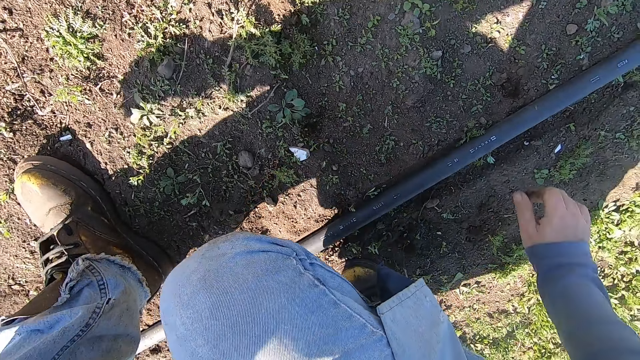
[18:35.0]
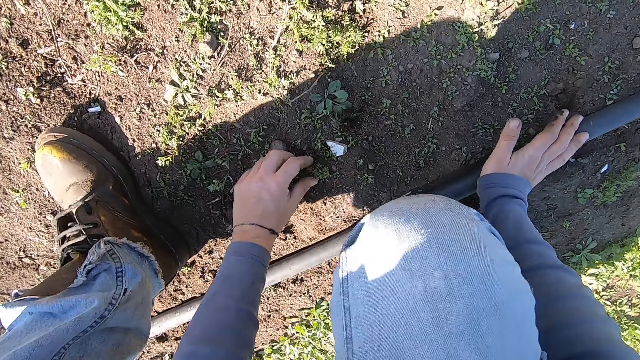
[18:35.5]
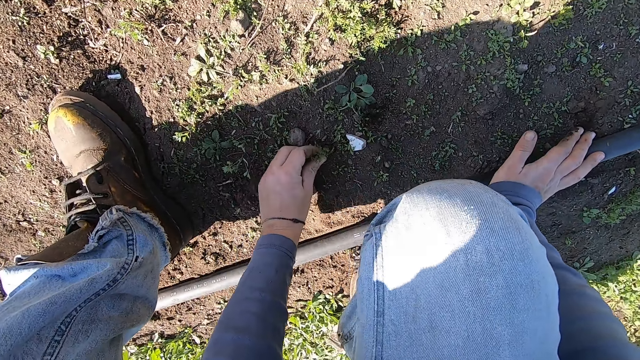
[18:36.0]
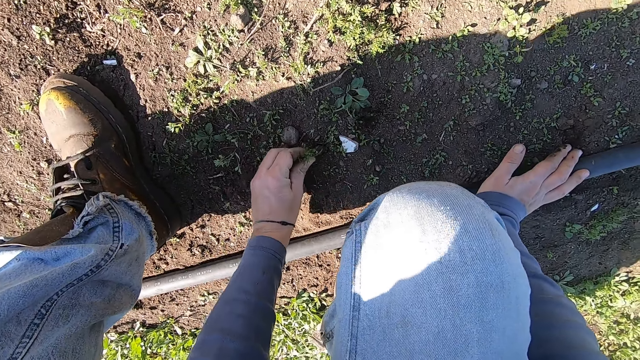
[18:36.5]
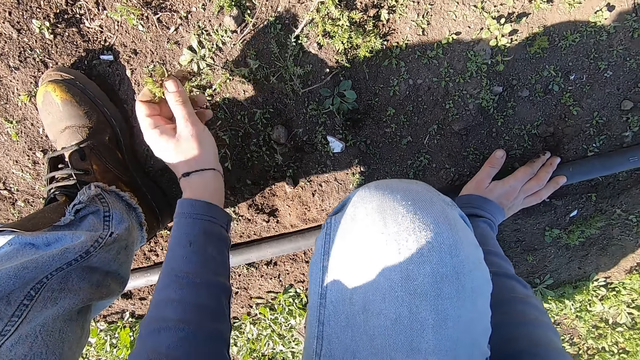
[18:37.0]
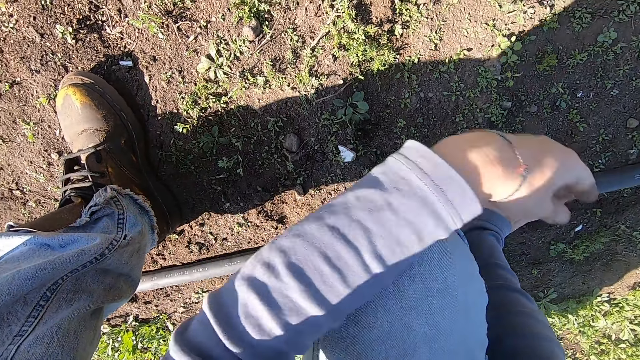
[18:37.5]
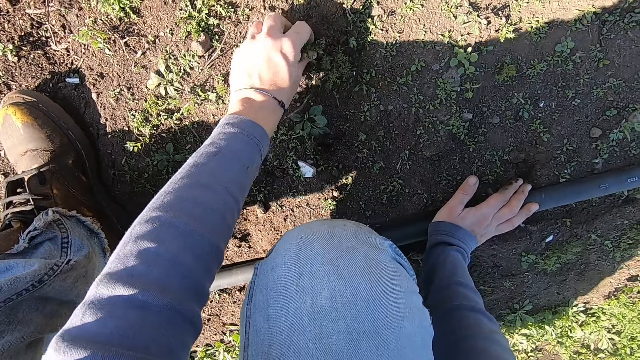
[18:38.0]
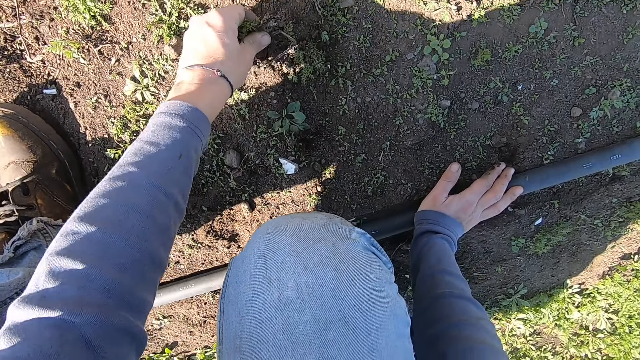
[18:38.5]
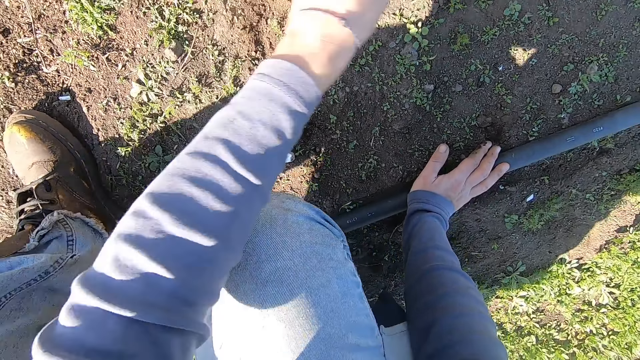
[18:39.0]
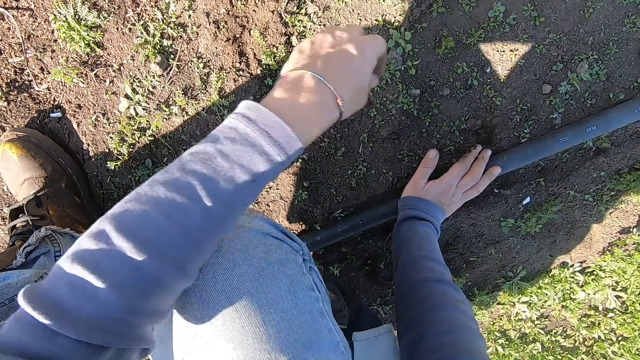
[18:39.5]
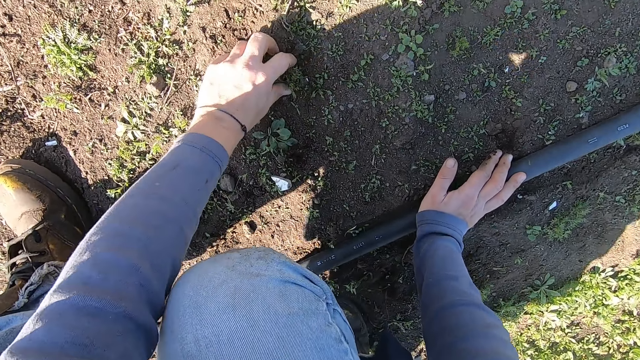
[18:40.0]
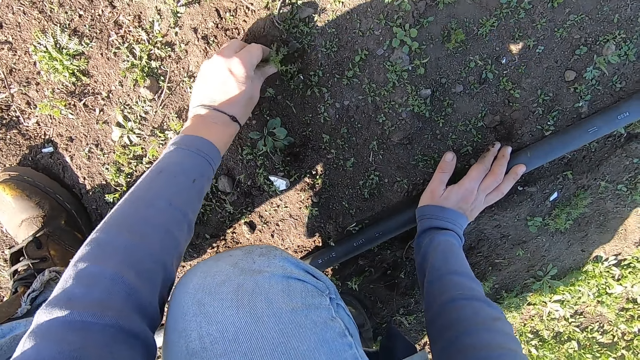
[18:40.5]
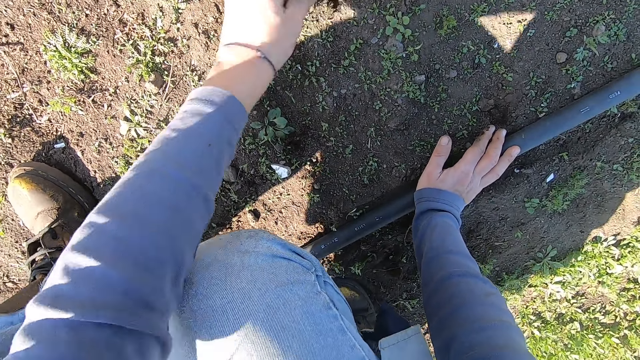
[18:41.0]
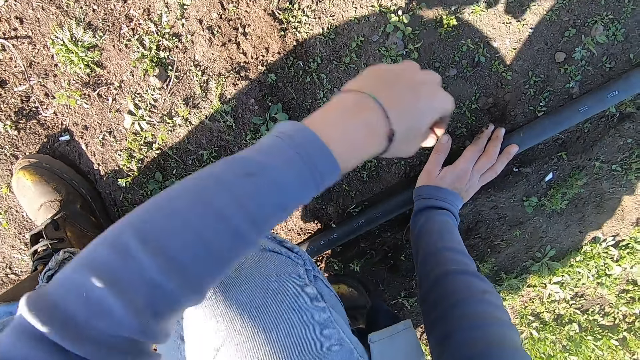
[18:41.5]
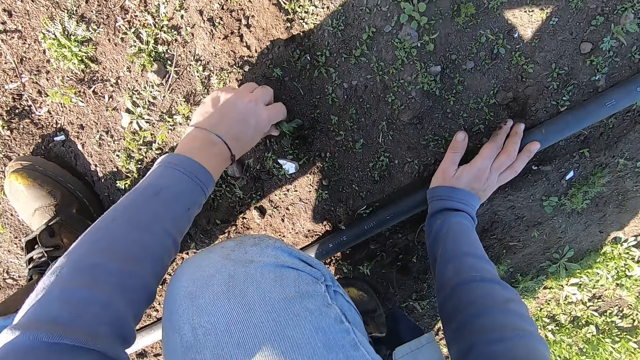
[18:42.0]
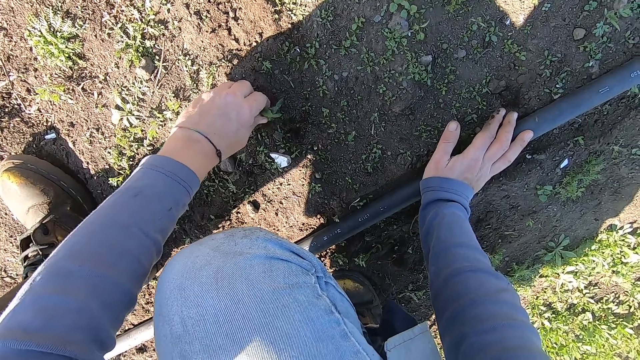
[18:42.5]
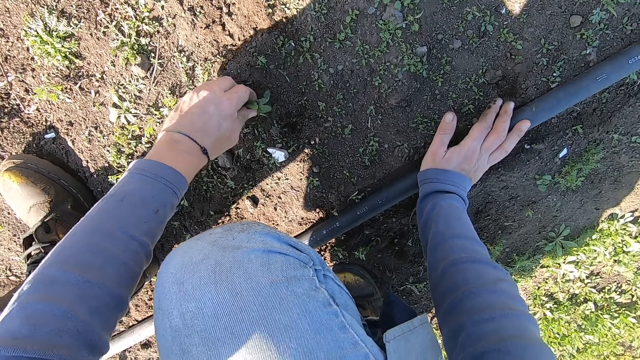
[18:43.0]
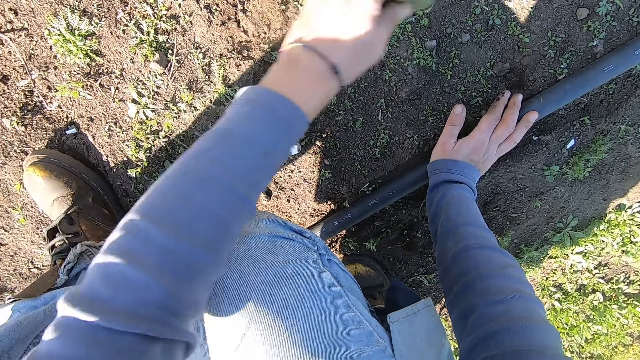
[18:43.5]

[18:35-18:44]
The camera wearer throws away a plant. They uproot a weed on the ground with a hand. They throw away the weed. They uproot the weed on the ground with a hand. They throw away the weed. They uproot the weed on the ground with a hand. They throw away the weed. They uproot the weed on the ground with a hand.

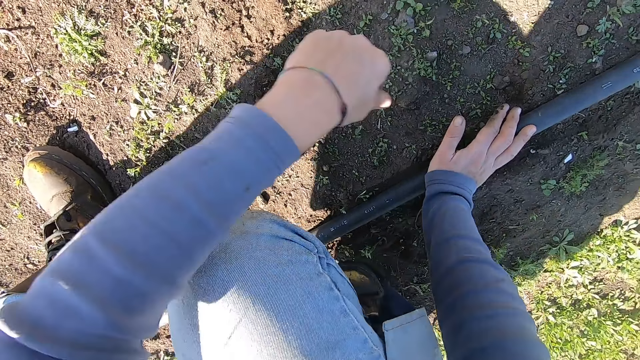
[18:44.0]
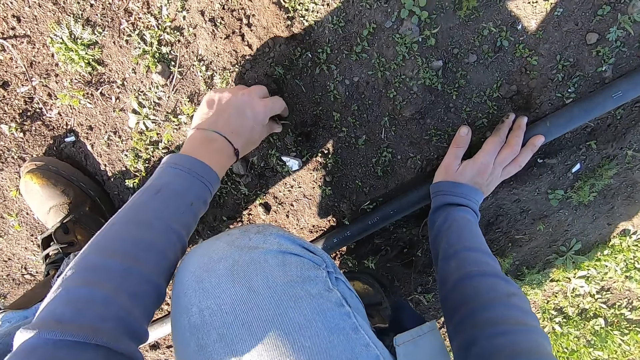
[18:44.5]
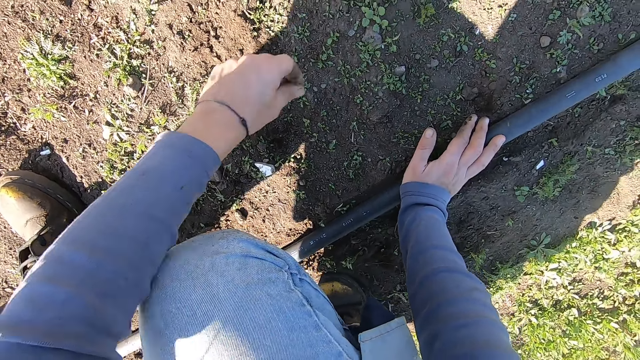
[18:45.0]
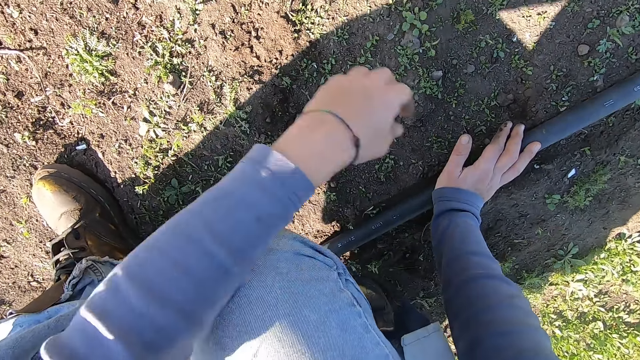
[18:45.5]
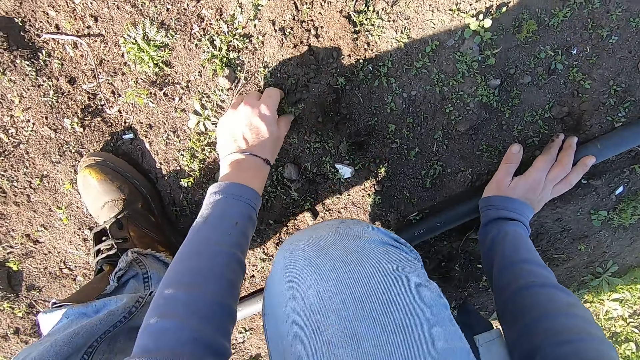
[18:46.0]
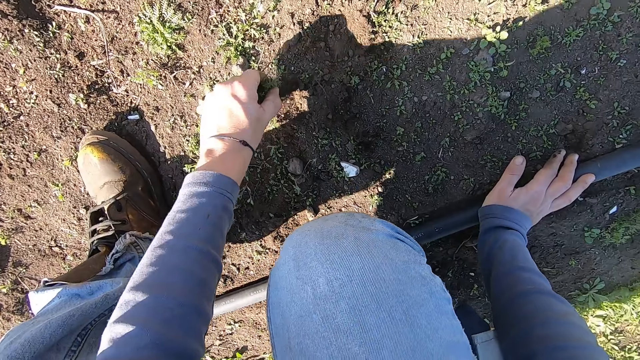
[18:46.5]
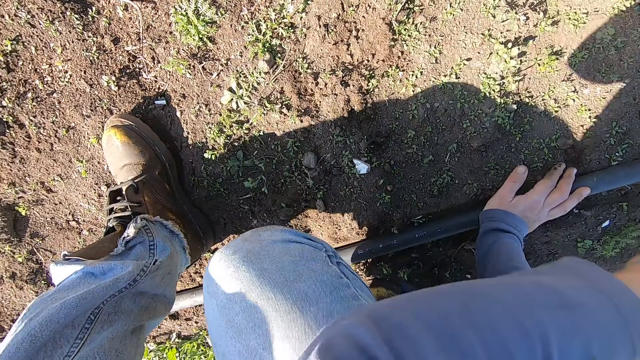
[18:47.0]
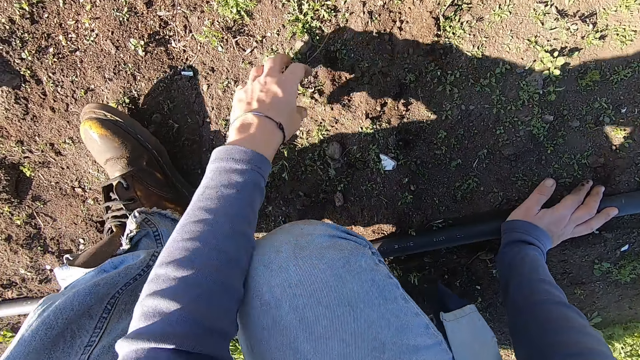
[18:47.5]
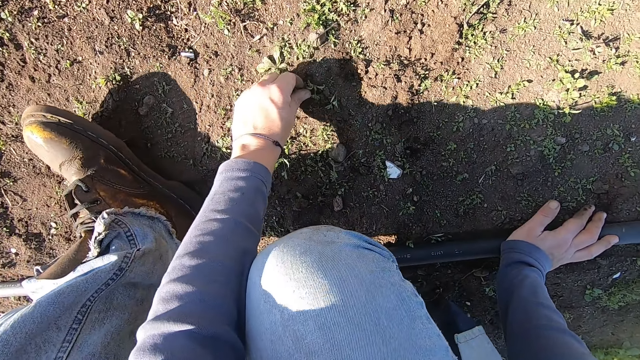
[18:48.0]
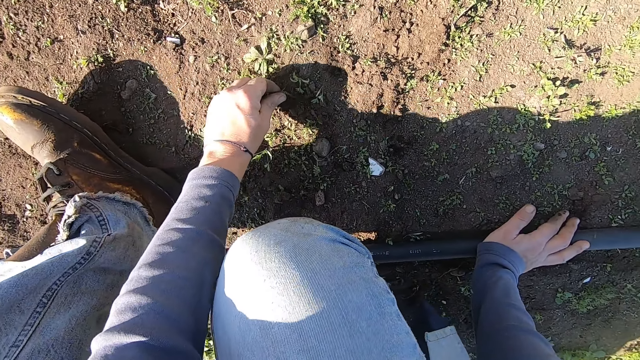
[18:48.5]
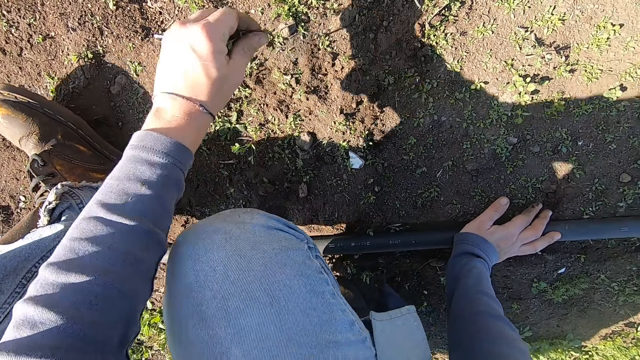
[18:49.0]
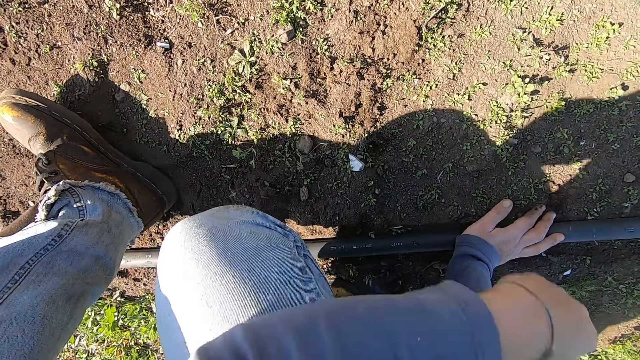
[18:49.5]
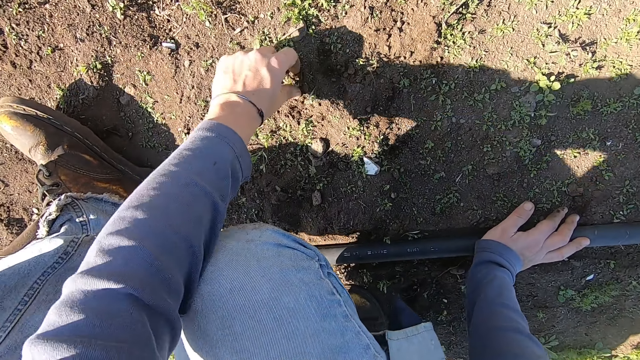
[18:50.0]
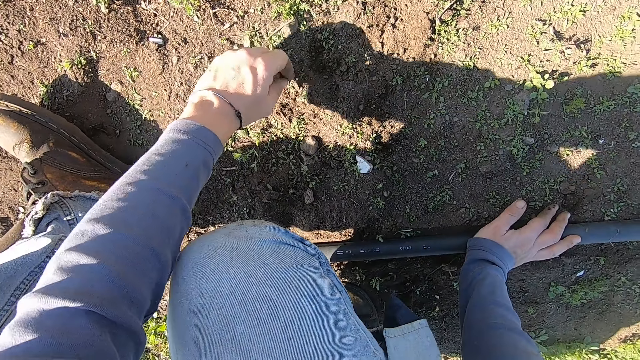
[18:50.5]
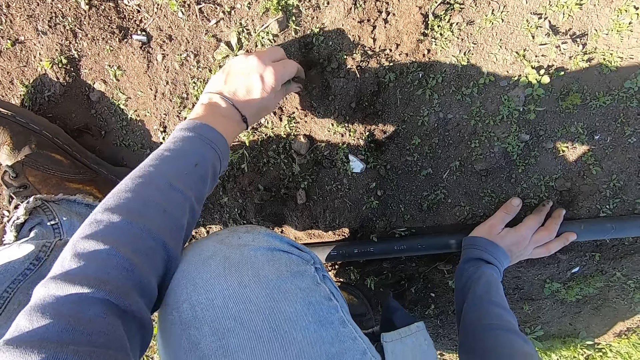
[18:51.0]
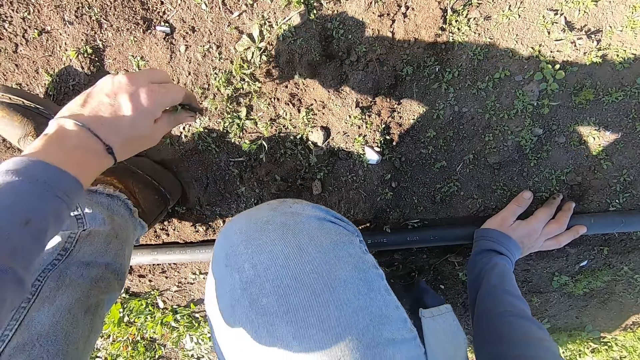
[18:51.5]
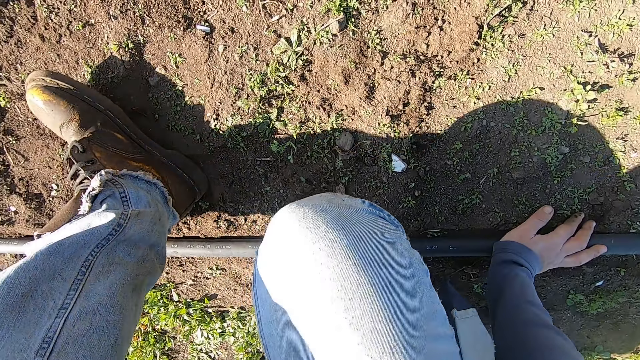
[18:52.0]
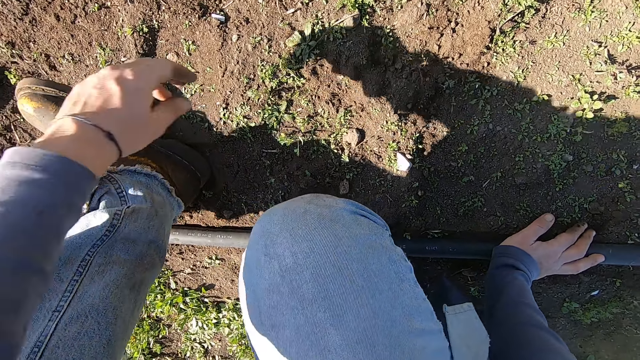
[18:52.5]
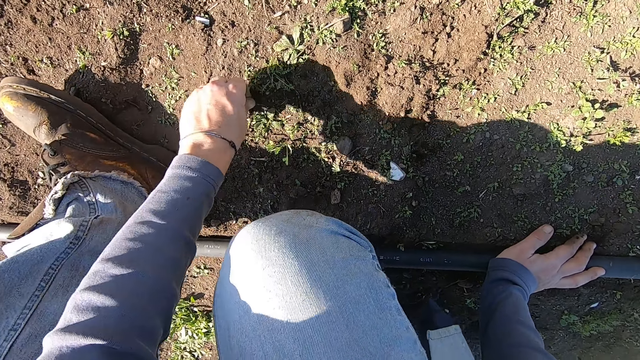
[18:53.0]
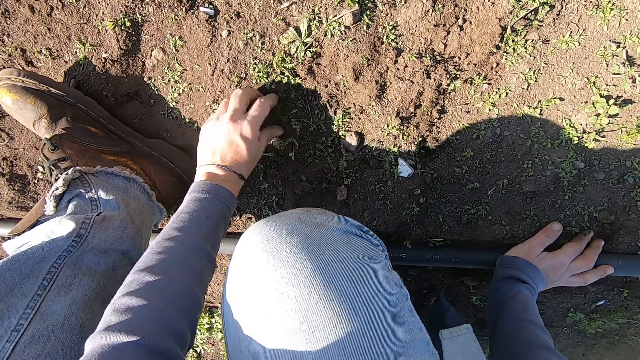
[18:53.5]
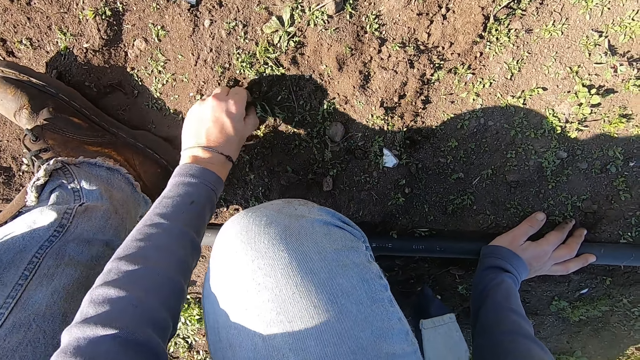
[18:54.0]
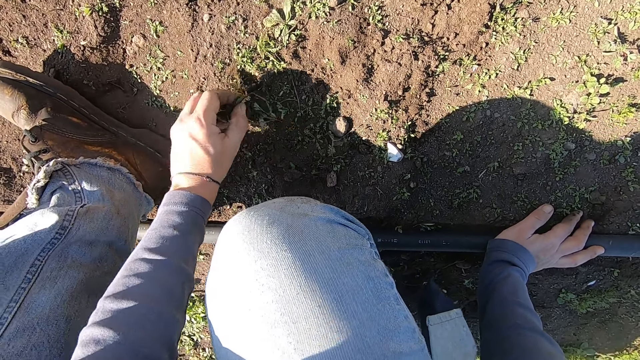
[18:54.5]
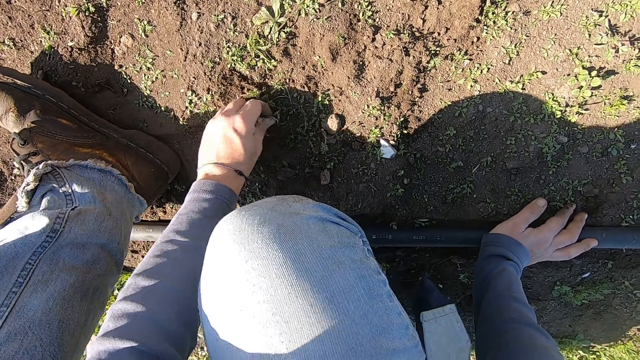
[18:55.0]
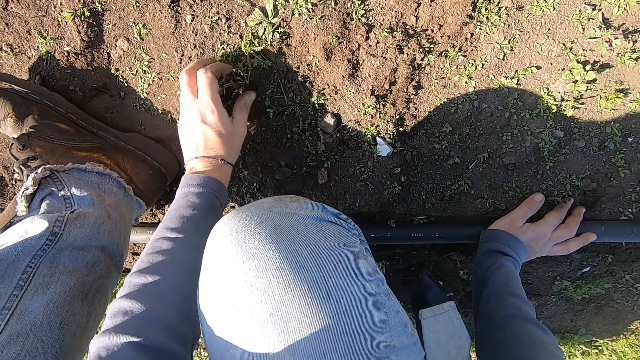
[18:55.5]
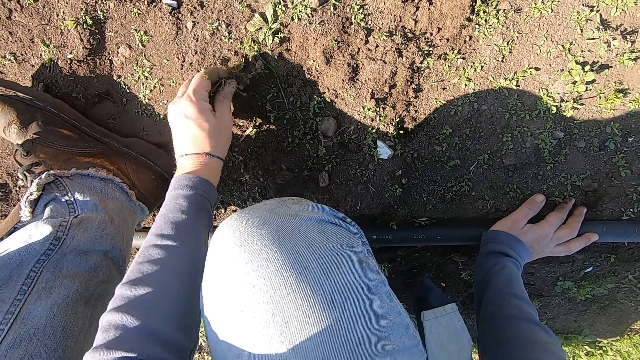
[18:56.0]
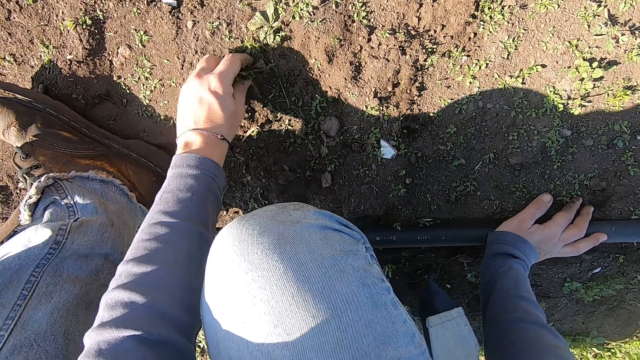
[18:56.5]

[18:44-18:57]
The camera wearer throws away the weed. They uproot the weed on the ground with a hand. They throw away the weed. They uproot the weed on the ground with a hand. They throw away the weed. They uproot the weed on the ground with a hand. They throw away the weed. They uproot the weed on the ground with a hand. They throw away the weed. They uproot the weeds on the ground with a hand.
